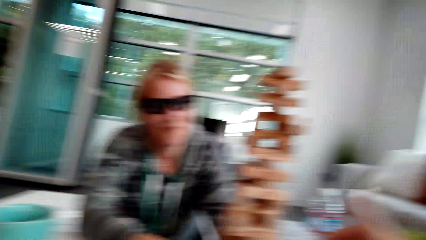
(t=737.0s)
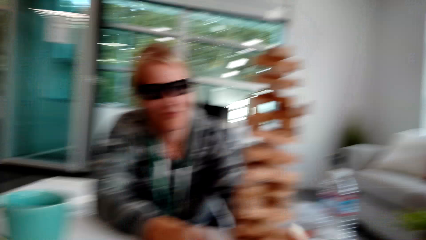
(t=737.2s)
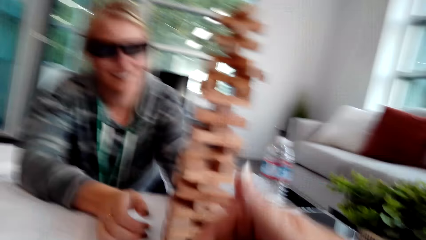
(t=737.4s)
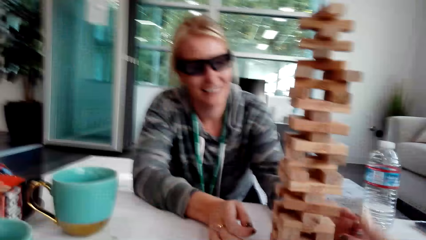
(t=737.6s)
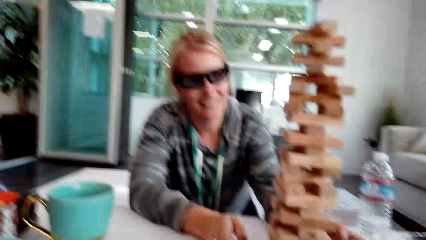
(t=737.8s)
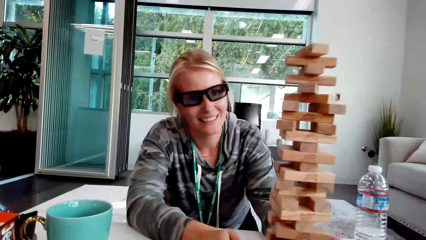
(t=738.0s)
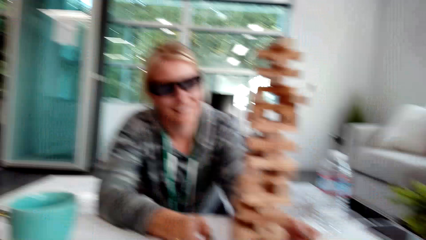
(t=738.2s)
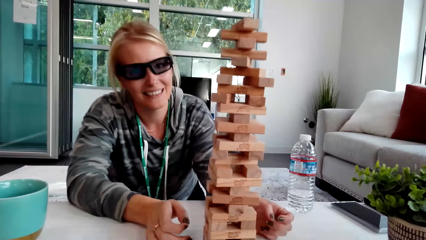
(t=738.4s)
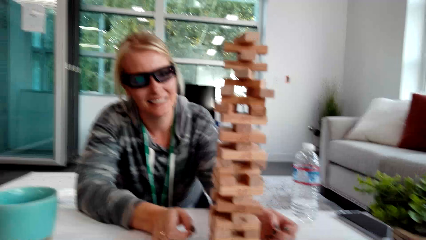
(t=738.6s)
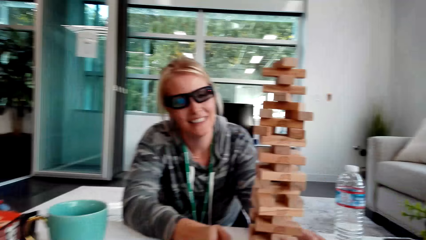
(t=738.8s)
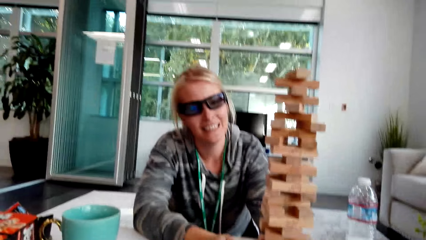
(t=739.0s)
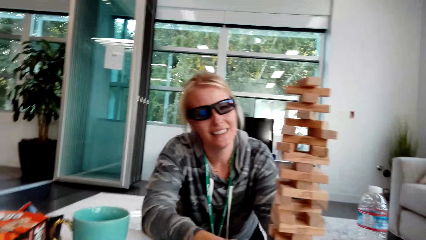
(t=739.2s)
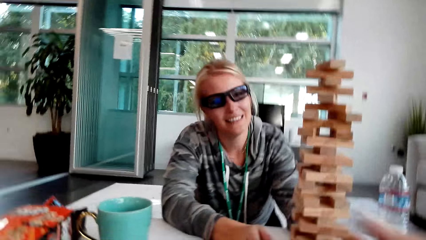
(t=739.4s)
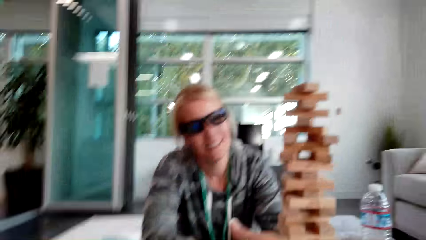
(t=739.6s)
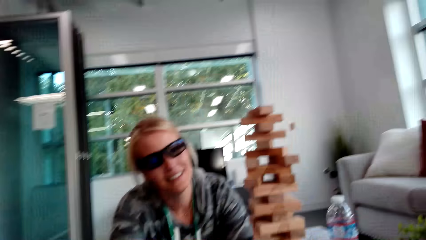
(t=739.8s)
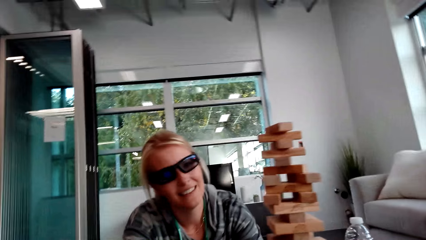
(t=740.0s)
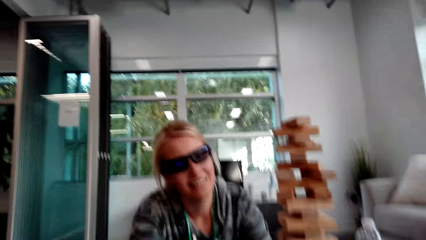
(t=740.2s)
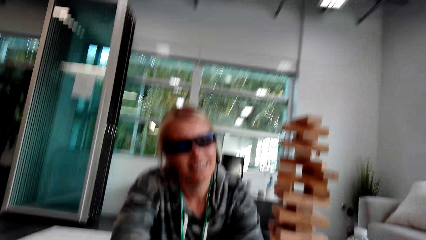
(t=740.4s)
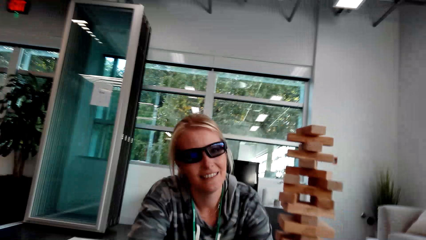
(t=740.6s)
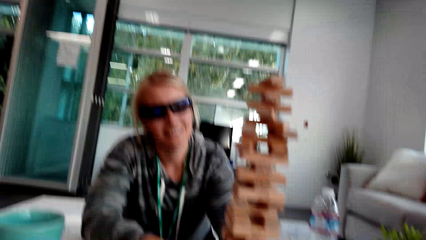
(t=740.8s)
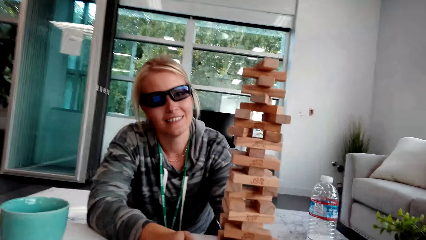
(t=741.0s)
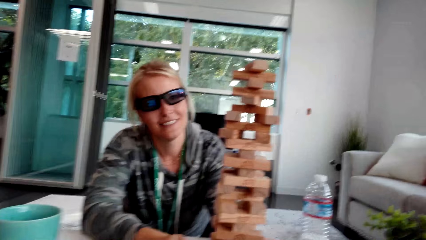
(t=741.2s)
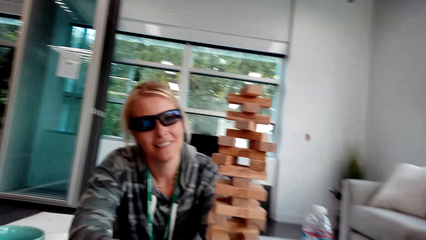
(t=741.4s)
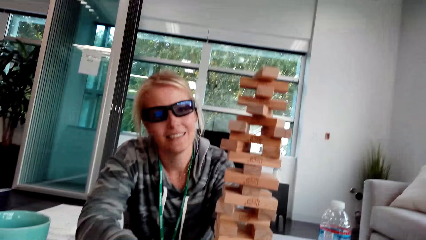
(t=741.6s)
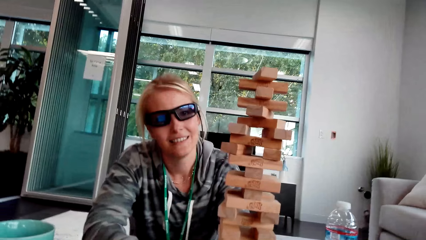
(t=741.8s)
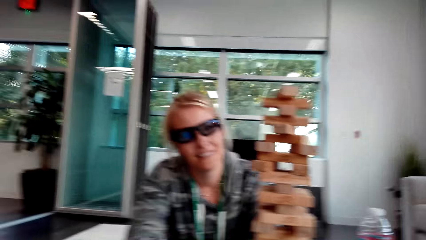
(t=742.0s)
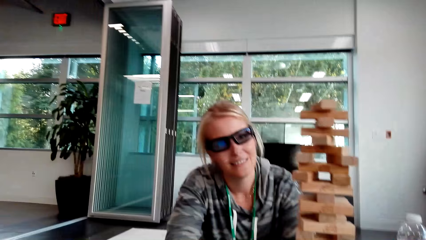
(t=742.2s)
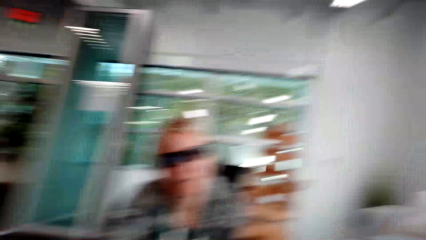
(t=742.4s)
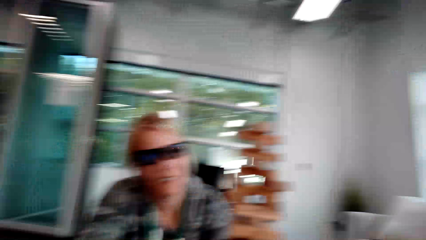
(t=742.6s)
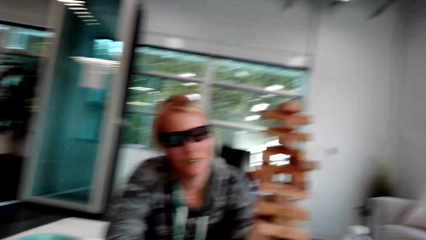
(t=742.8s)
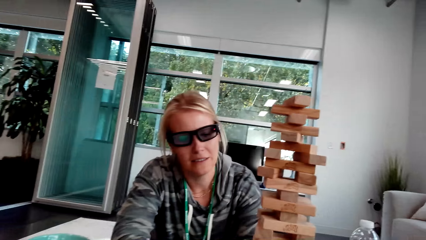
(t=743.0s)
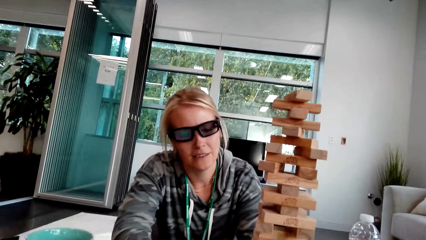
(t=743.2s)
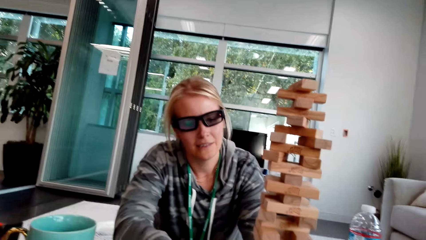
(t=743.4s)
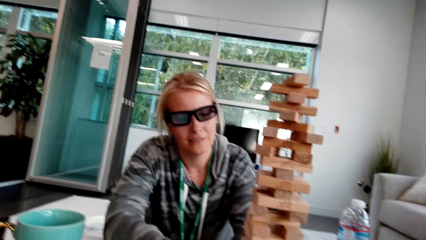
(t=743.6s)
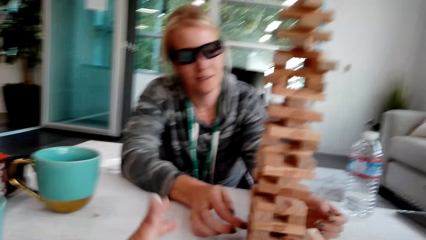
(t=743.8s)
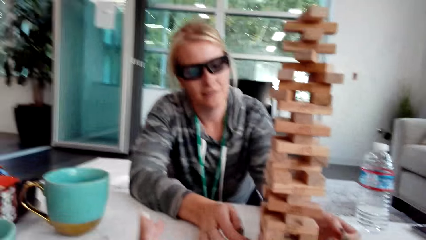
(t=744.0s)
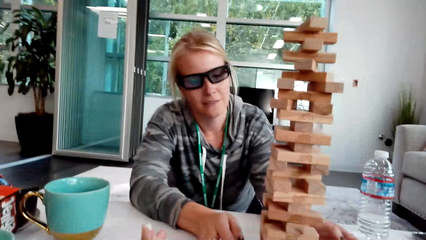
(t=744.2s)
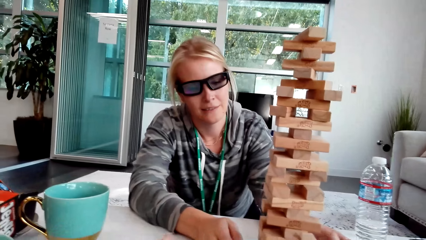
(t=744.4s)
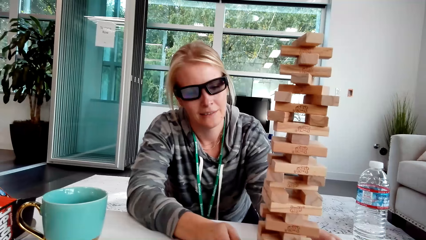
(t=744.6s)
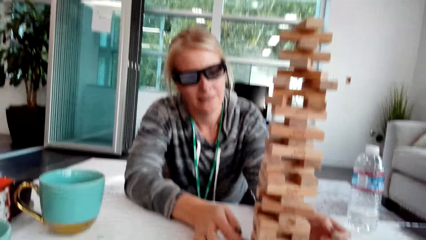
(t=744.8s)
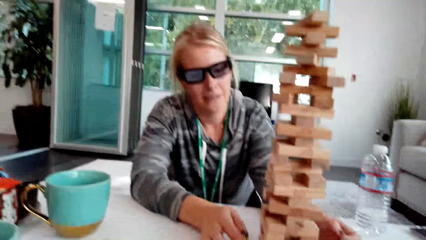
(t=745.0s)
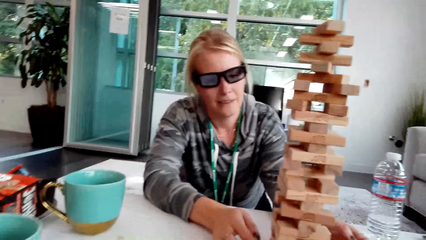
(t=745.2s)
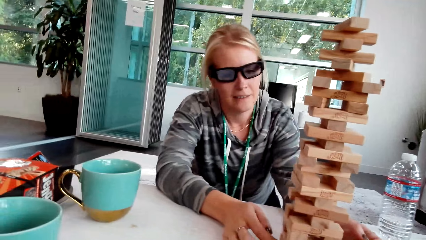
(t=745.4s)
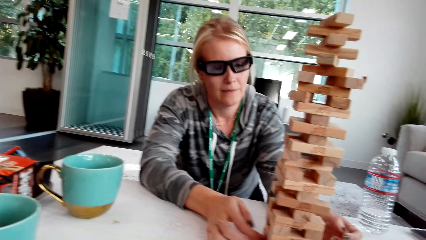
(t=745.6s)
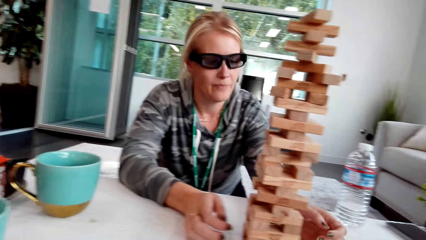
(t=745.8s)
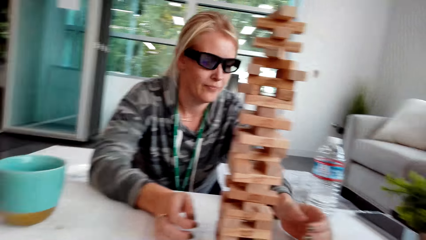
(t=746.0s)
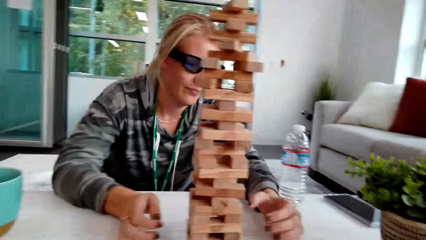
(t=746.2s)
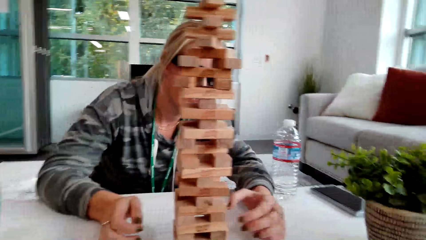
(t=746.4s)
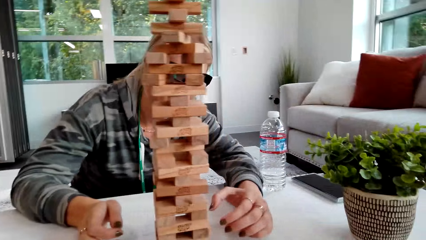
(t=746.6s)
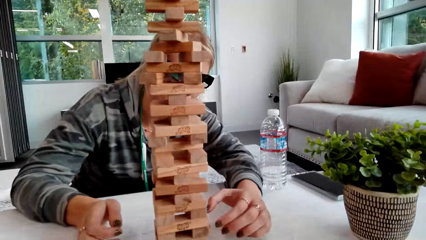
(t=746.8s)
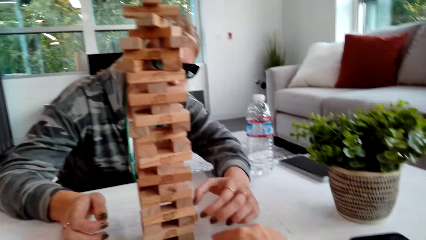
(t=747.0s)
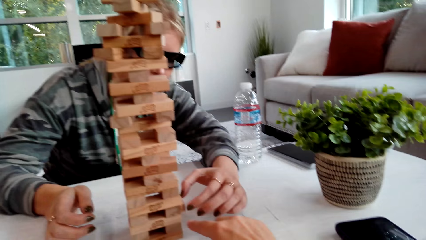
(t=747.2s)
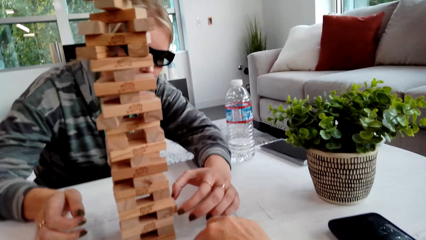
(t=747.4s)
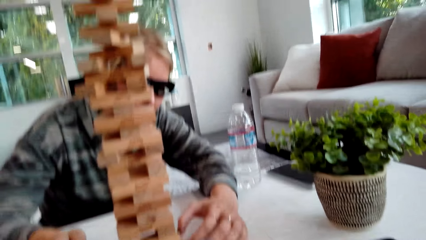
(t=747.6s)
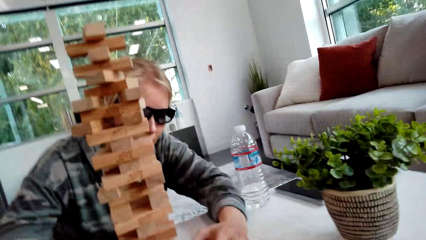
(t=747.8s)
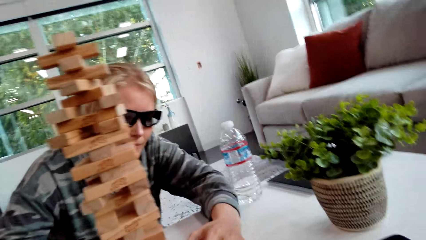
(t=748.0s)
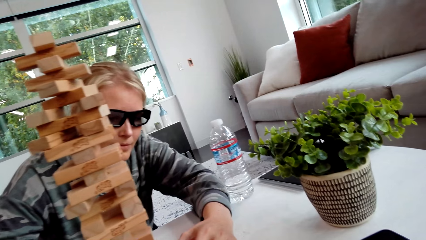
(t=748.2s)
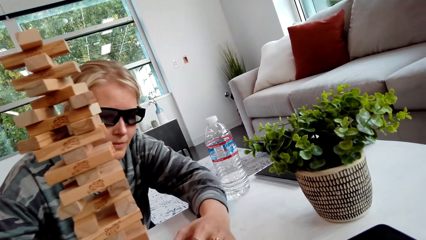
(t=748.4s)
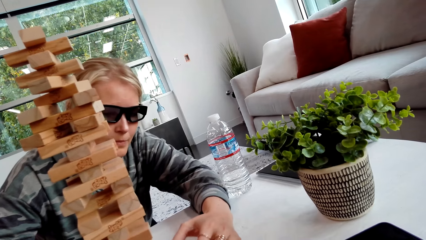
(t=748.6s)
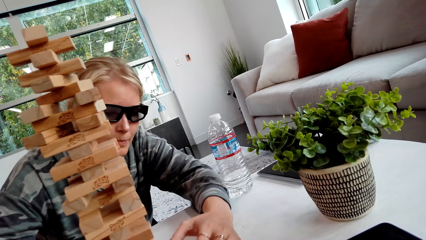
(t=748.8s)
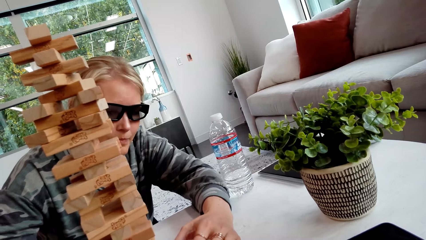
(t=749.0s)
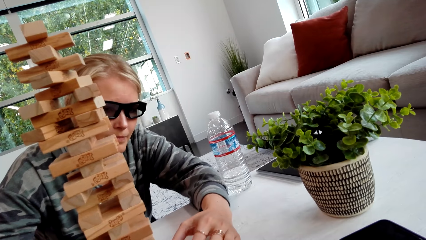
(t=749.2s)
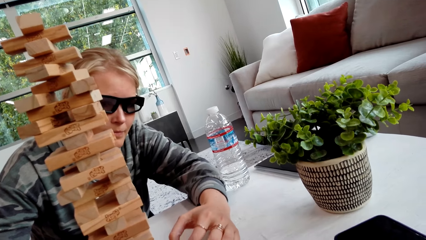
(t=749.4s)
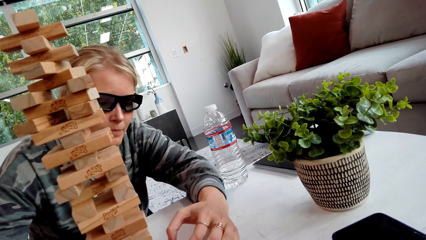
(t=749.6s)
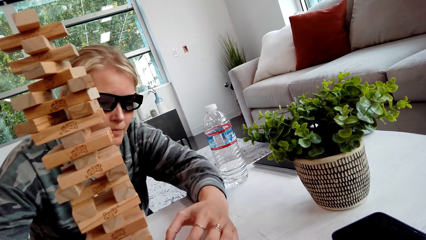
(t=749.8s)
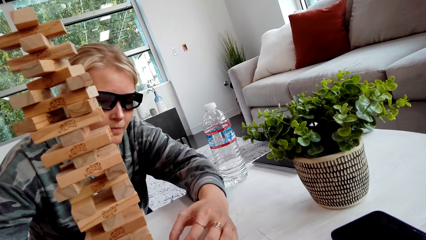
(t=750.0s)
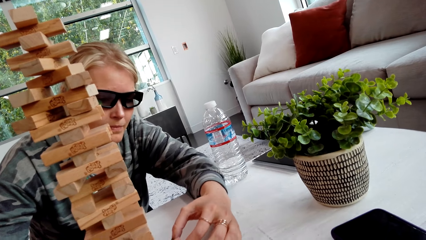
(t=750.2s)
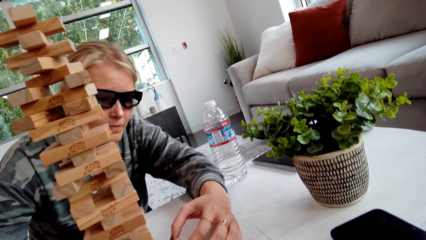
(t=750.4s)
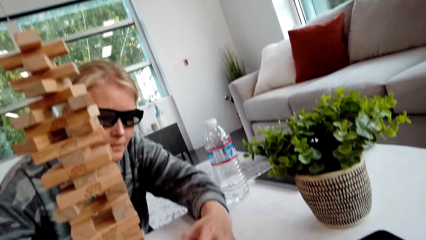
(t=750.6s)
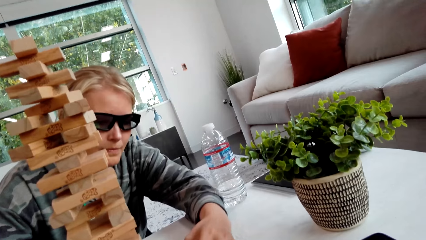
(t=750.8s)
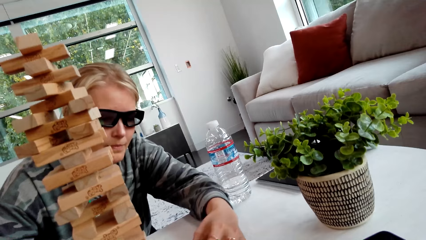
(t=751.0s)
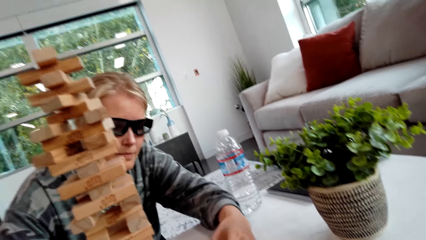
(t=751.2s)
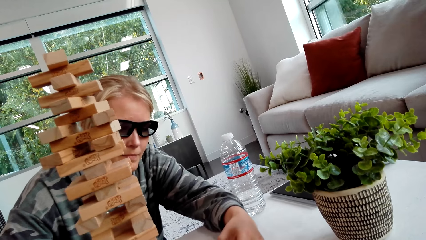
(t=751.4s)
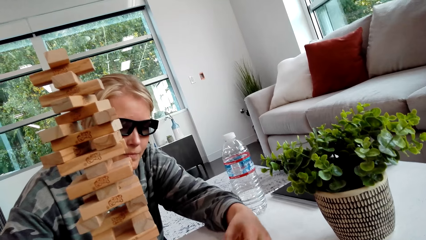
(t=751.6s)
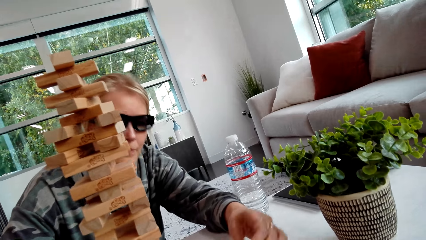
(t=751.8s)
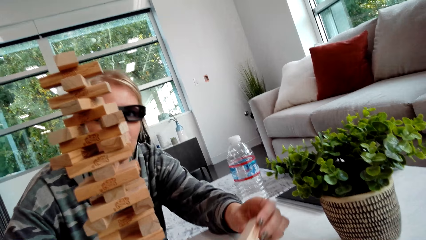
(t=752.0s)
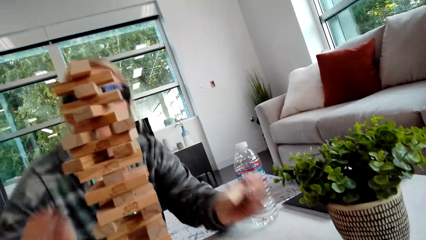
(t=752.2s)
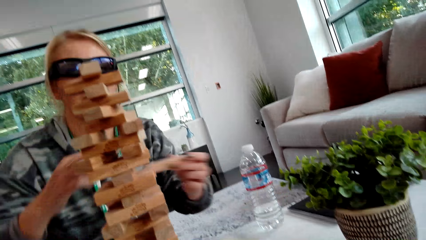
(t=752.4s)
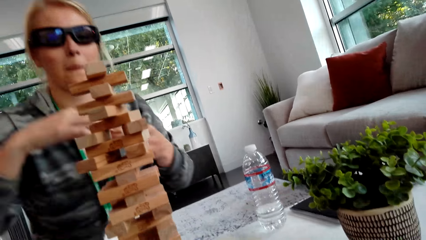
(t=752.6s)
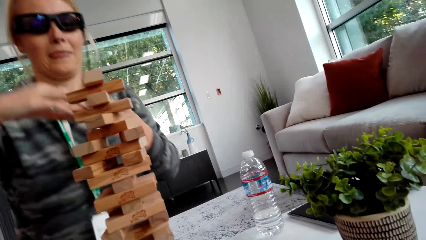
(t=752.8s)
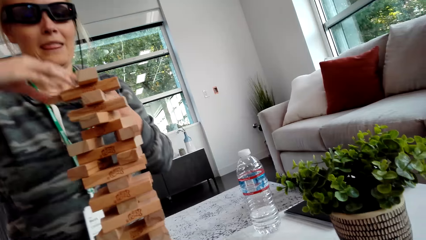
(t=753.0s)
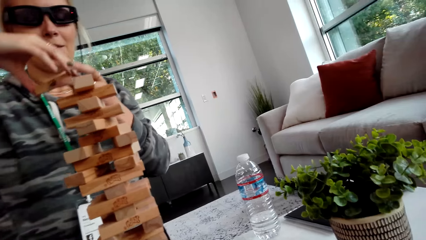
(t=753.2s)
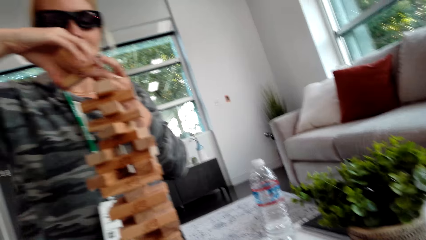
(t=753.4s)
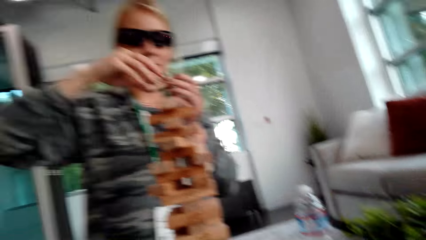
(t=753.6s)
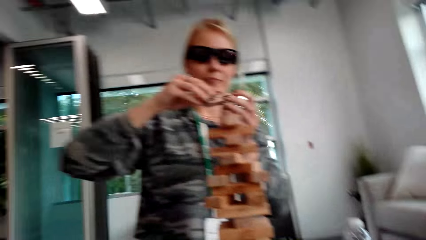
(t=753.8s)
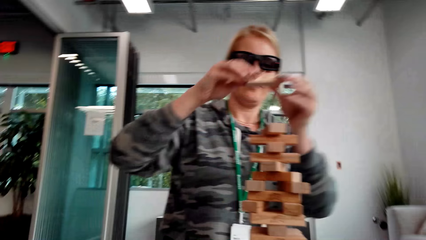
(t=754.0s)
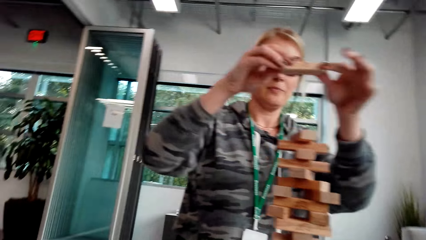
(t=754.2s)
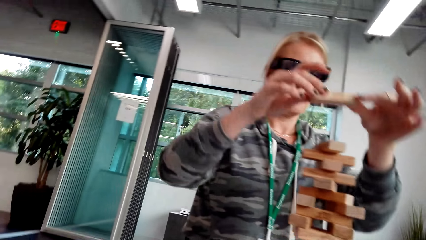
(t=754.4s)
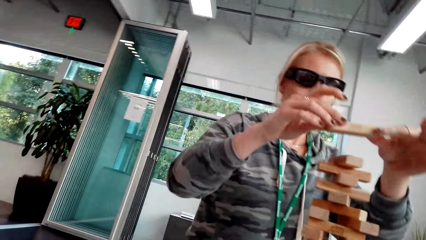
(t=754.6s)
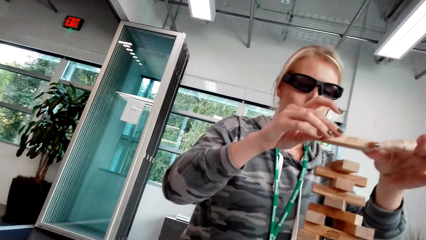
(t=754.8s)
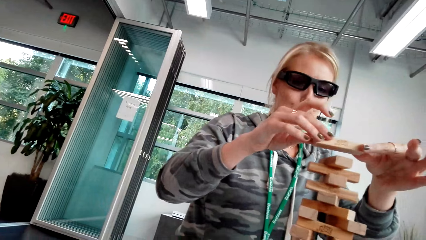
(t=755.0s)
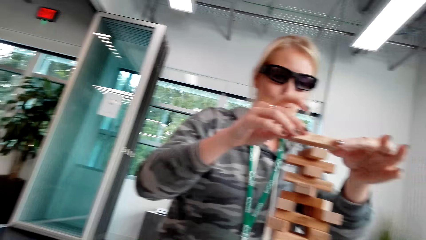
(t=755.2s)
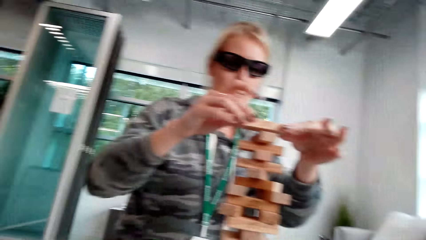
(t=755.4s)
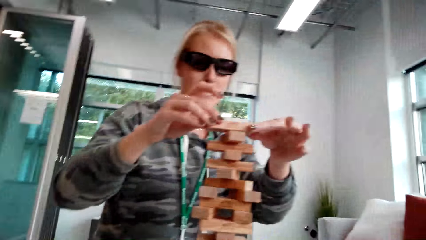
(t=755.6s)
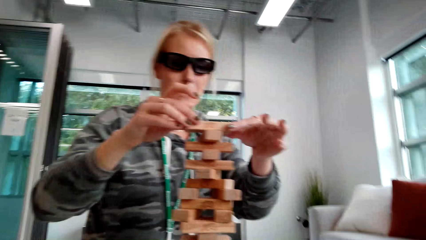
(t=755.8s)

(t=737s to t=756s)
A woman moves the hands. The camera wearer interacts with the woman. They talk. They move the hand. The woman picks up the wood. The camera wearer talks. The woman touches the block, talks, holds the block and examines the wood.
